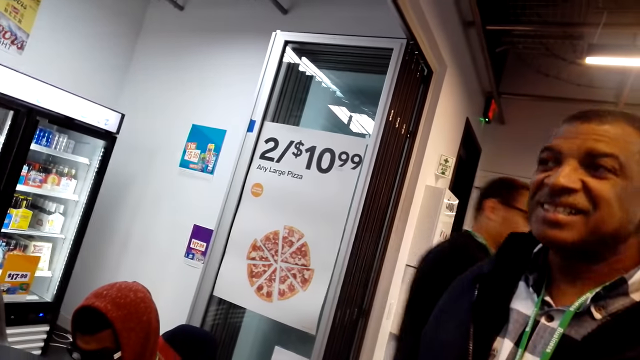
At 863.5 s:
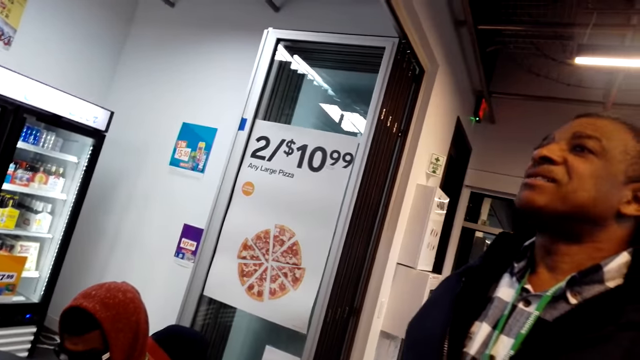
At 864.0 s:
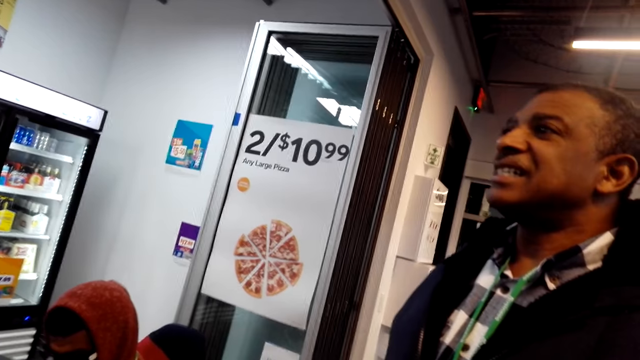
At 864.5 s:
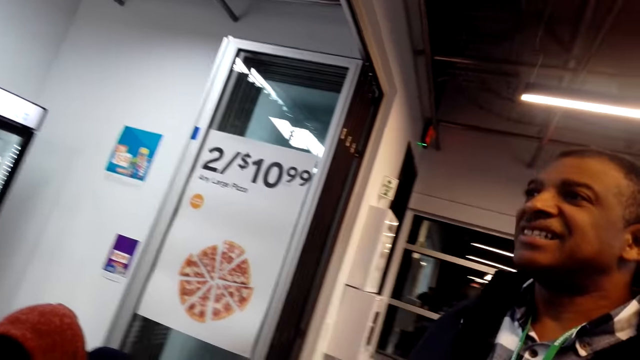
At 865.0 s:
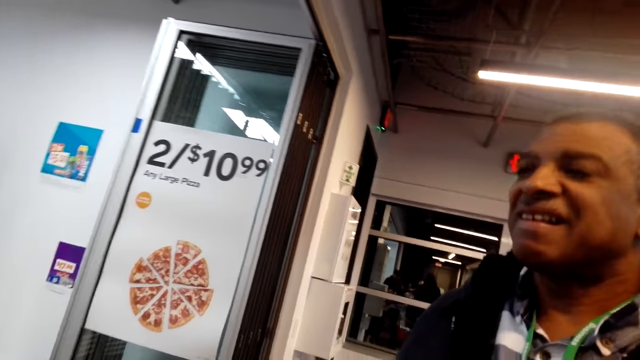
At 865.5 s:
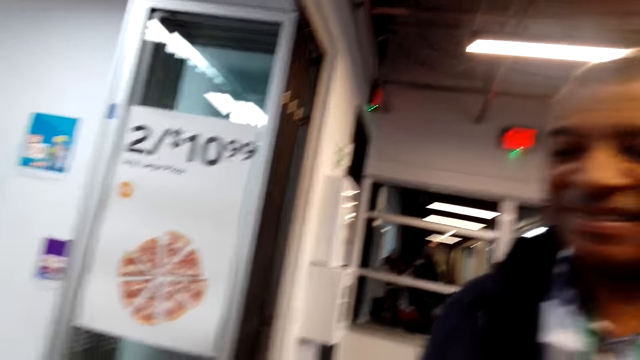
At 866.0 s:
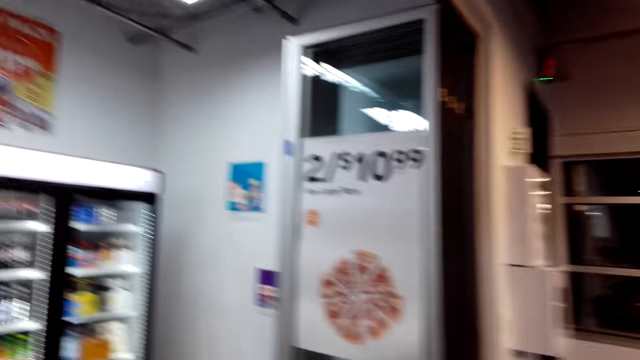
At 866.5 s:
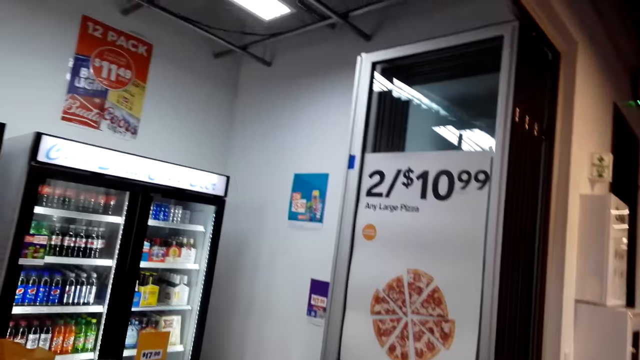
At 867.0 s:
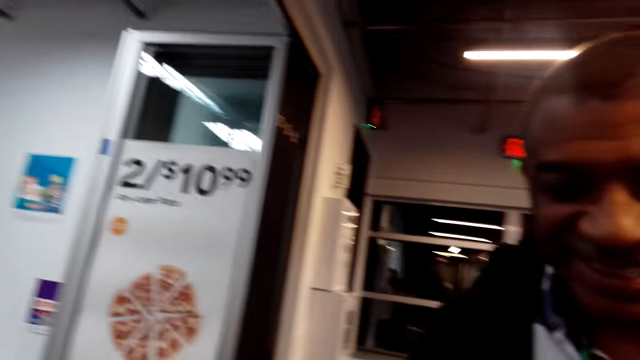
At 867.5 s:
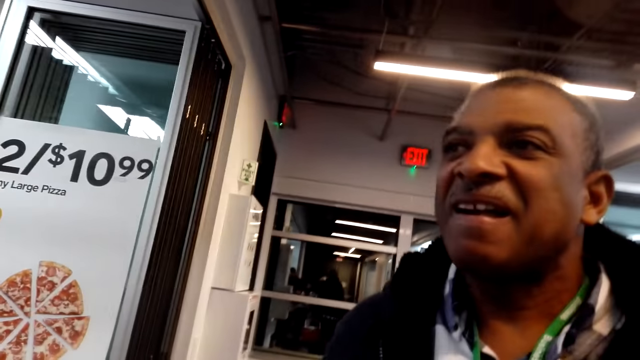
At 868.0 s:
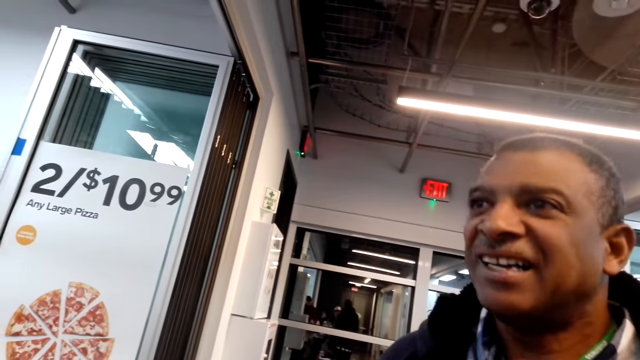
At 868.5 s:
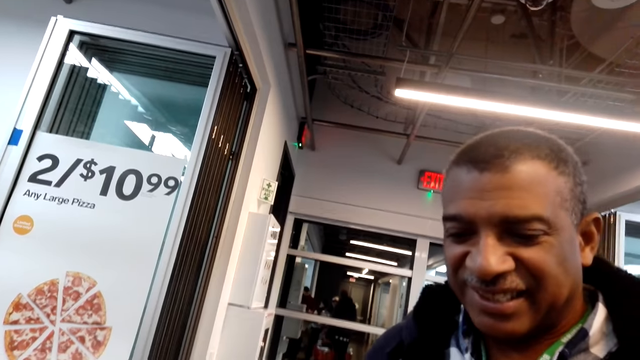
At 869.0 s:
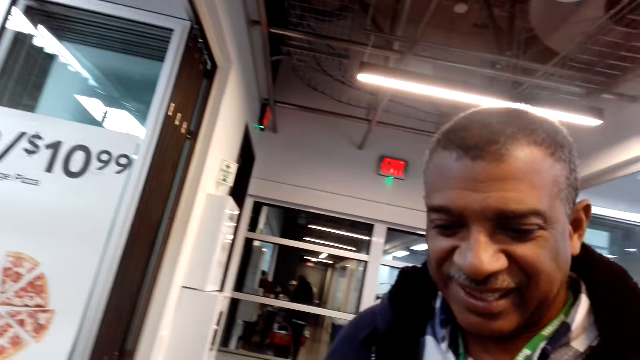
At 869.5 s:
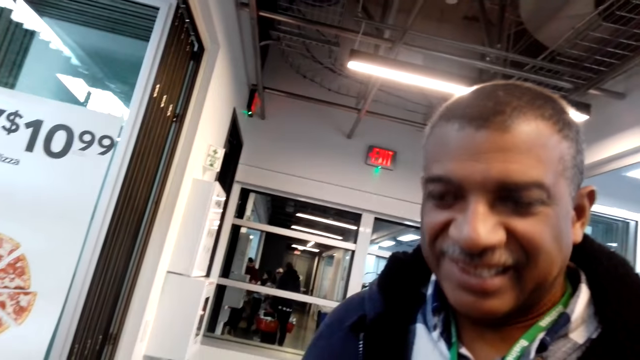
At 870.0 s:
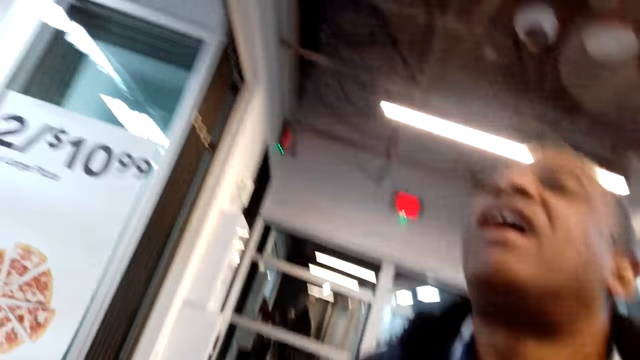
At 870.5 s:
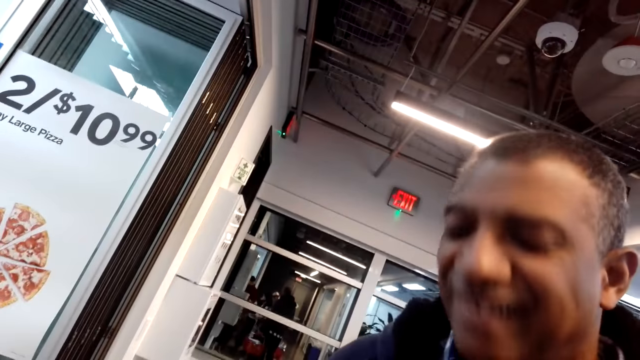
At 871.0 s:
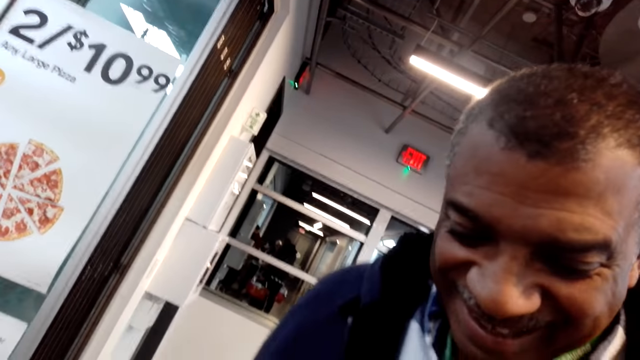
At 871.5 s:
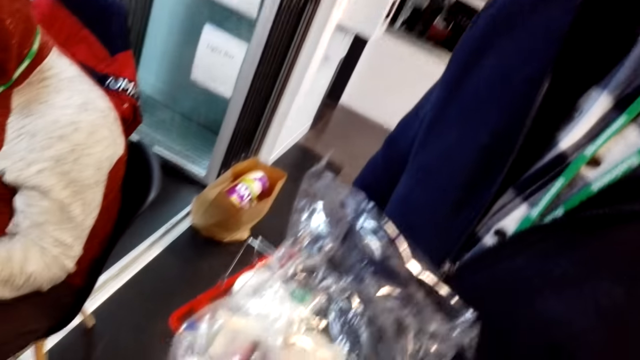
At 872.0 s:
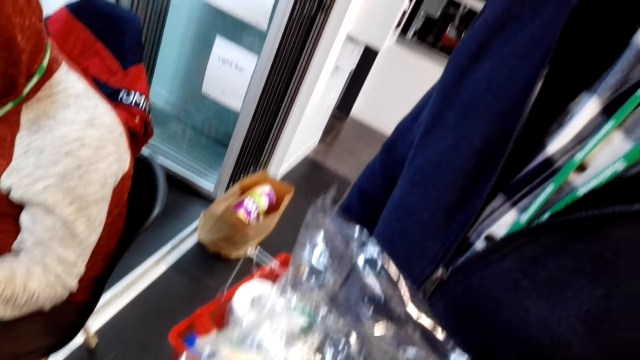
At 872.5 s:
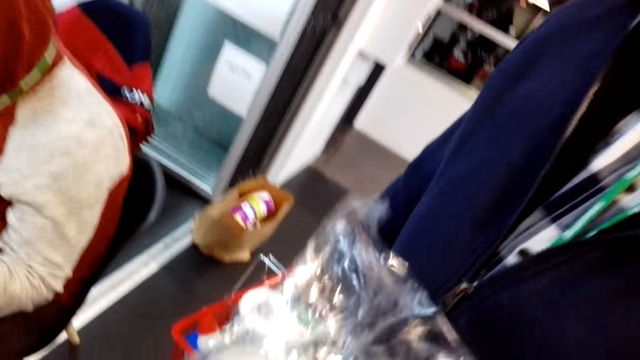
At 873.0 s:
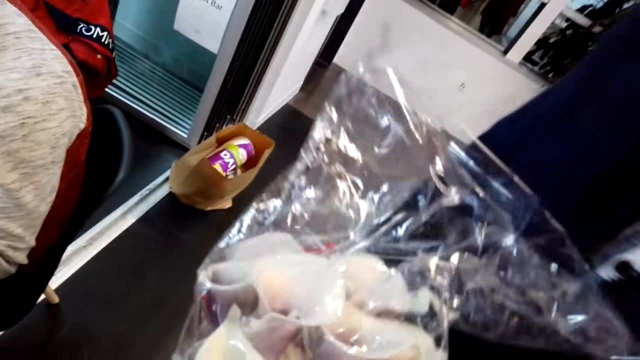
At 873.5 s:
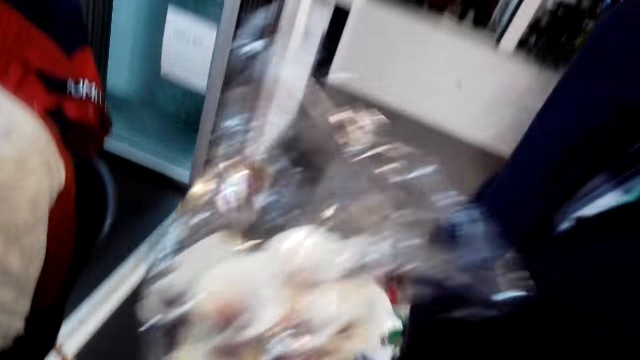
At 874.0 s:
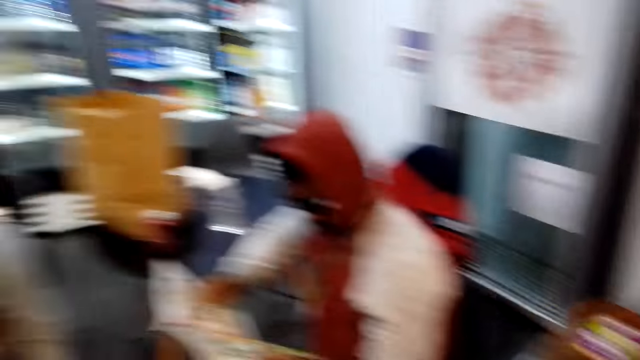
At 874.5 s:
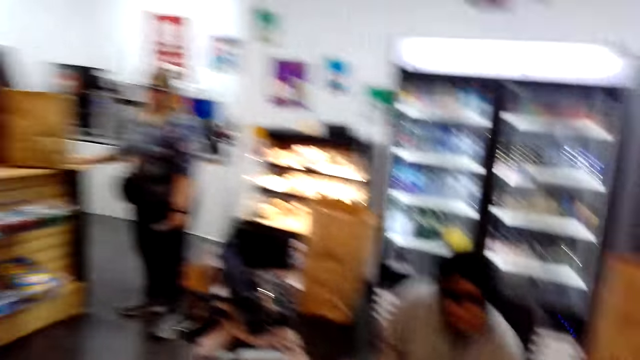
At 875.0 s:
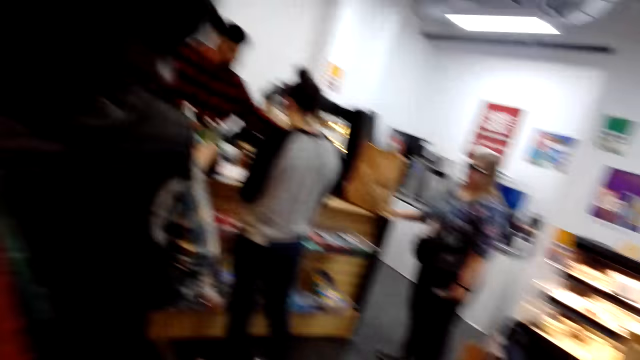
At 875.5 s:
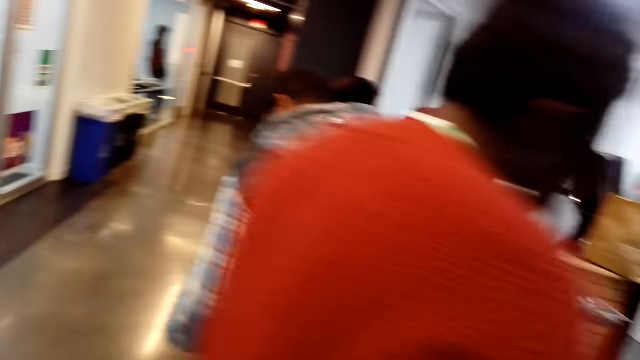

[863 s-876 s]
A man looks around. The camera wearer looks around. The man looks around. The man moves the head. The man looks at the flower. The camera wearer looks around.

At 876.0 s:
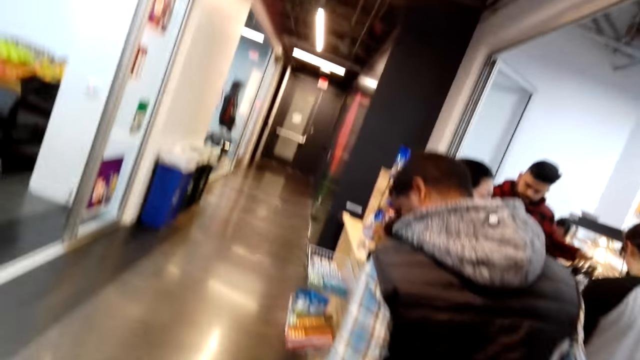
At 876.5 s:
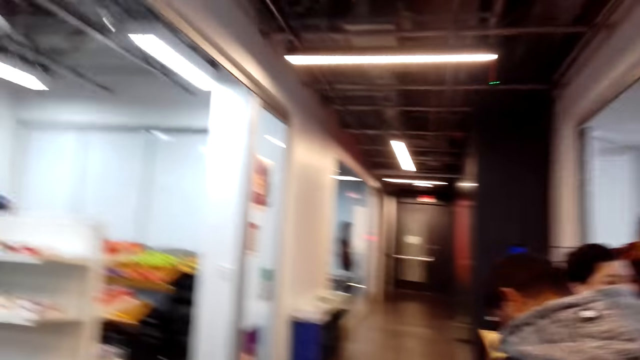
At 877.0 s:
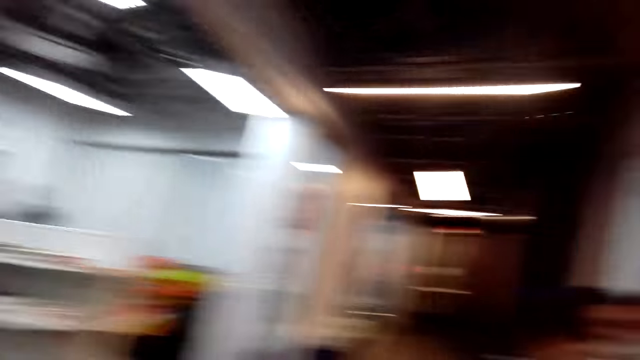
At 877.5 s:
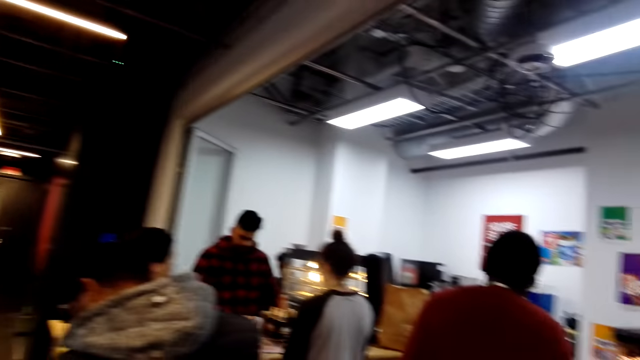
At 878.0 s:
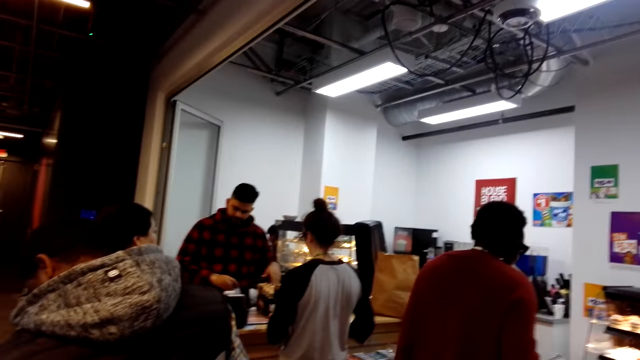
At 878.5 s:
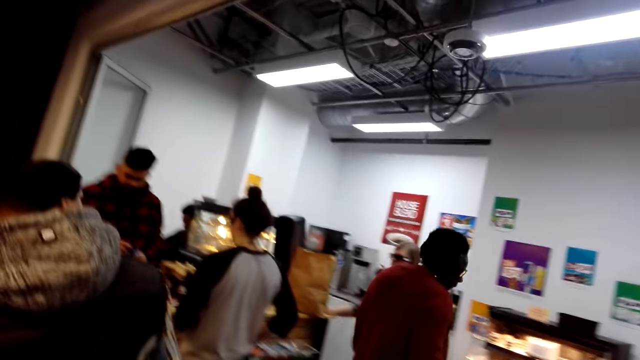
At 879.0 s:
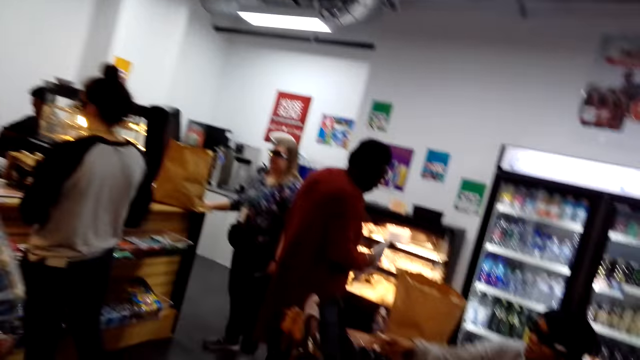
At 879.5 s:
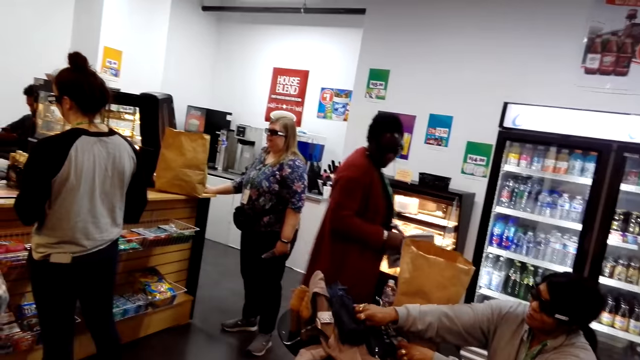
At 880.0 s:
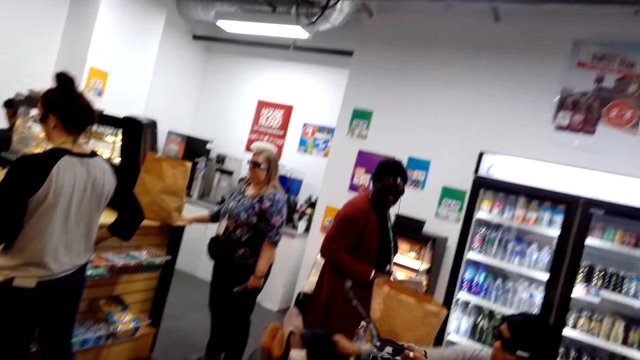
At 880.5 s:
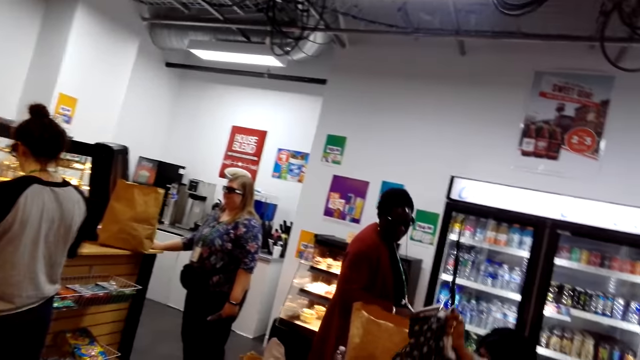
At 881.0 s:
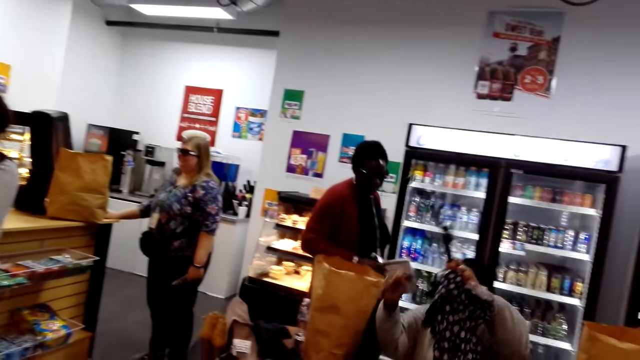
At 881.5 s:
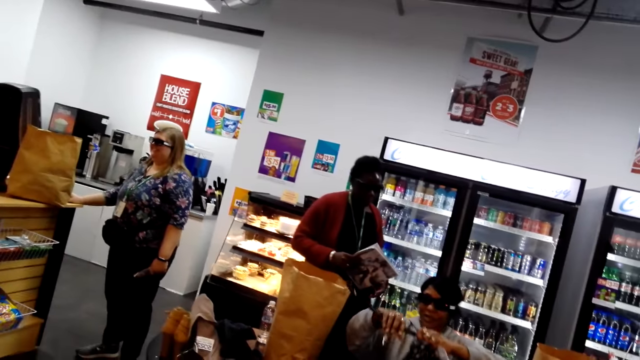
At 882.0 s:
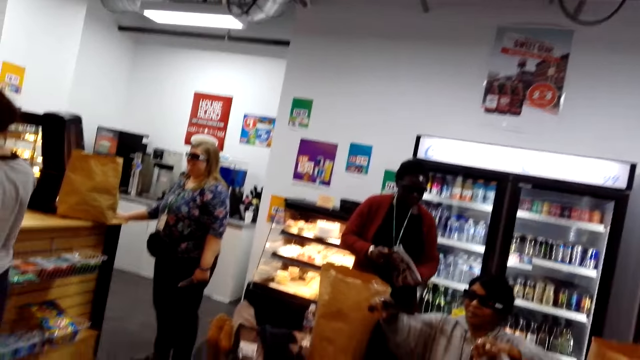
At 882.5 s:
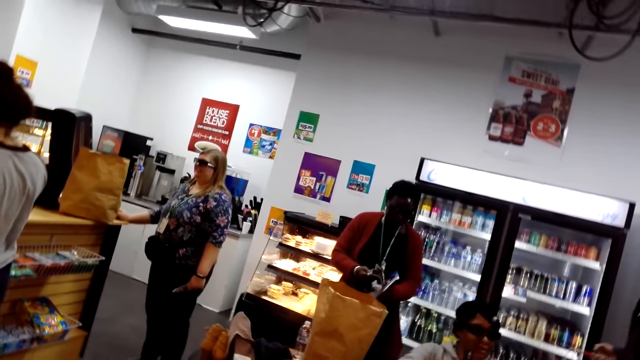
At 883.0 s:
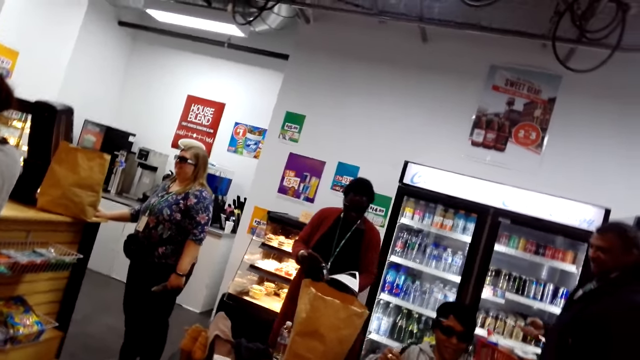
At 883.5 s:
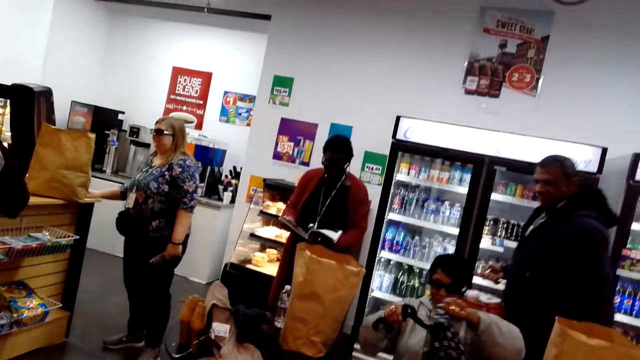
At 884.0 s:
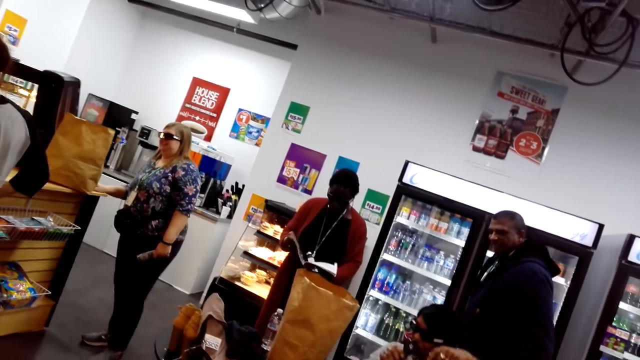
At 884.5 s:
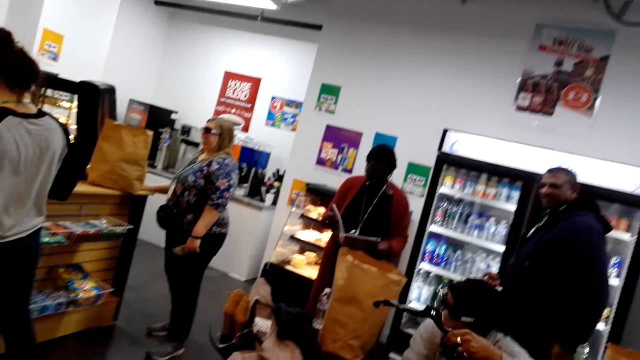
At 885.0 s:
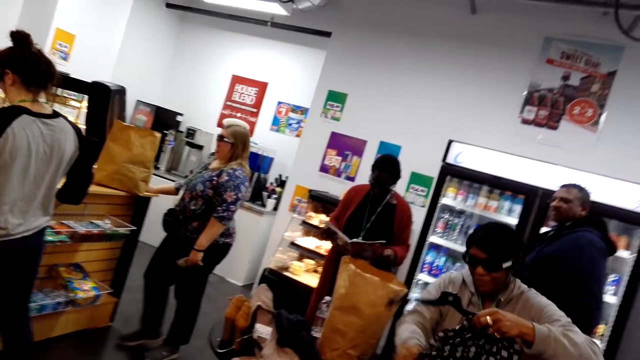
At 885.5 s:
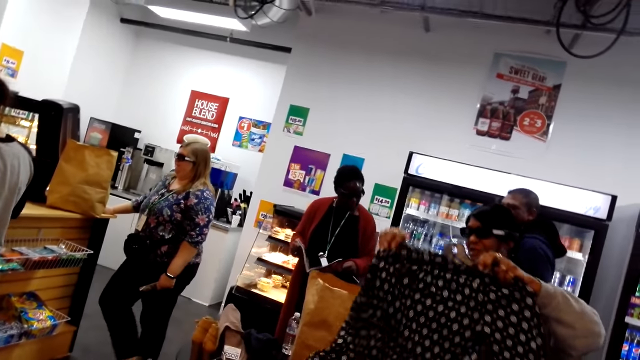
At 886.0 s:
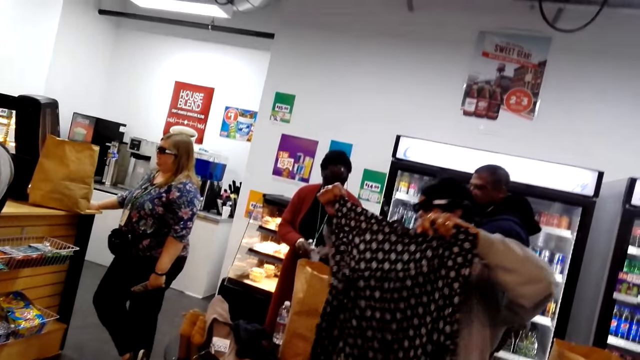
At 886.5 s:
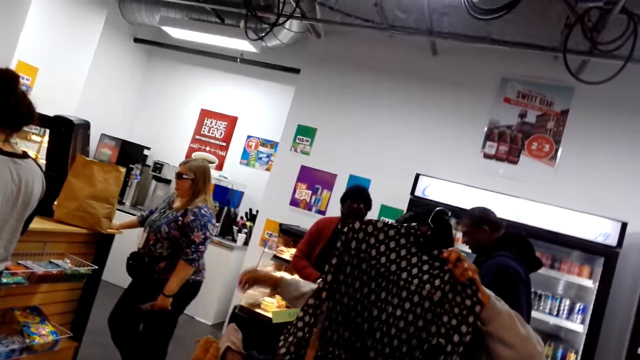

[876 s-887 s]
The camera wearer steps forward. They look around. A lady steps forward. Another lady moves the hand. The first lady looks at the book. A man steps forward. The other lady stands.
